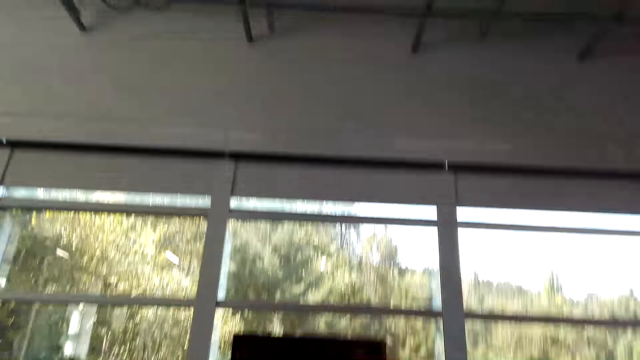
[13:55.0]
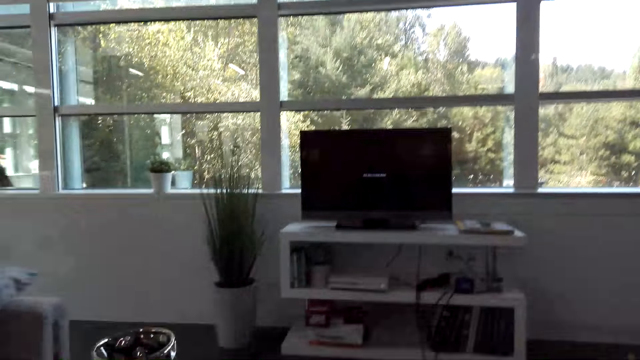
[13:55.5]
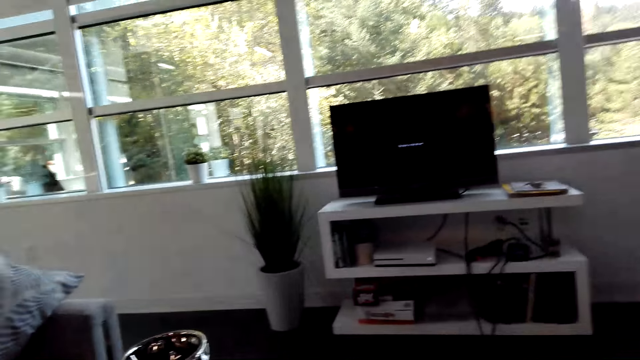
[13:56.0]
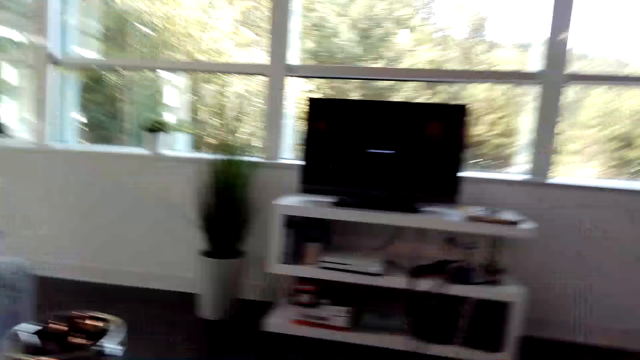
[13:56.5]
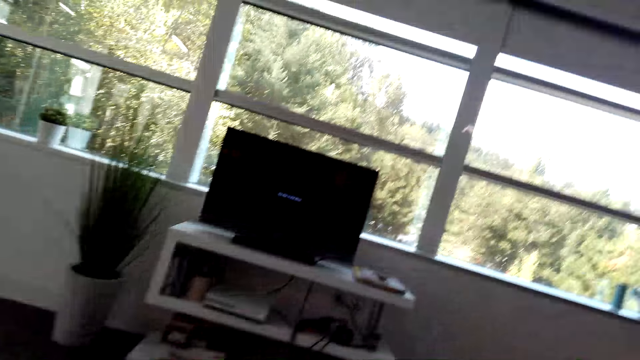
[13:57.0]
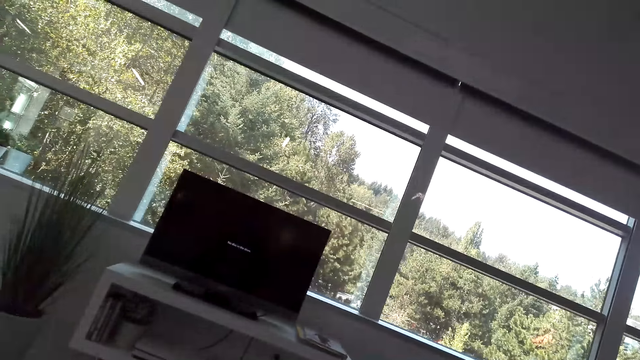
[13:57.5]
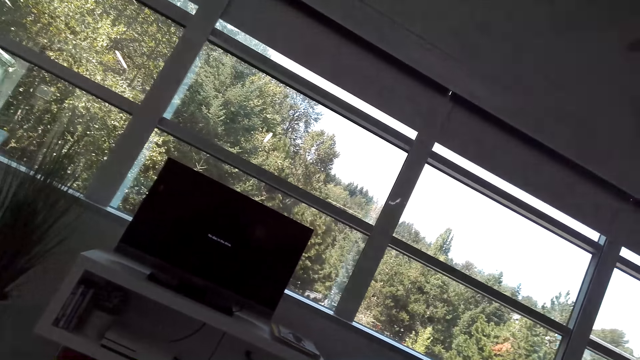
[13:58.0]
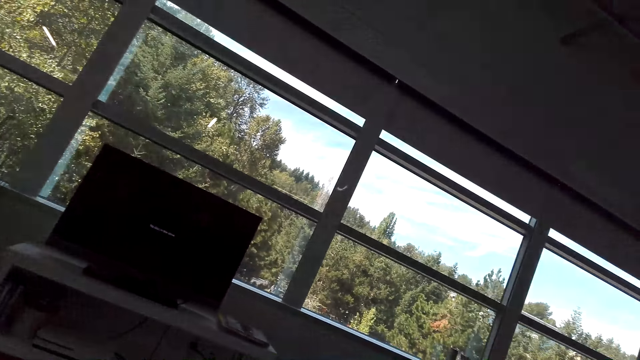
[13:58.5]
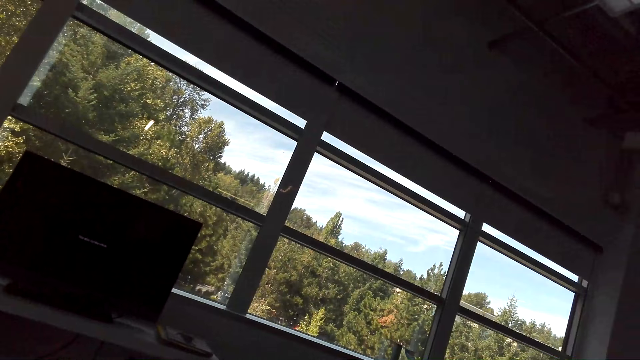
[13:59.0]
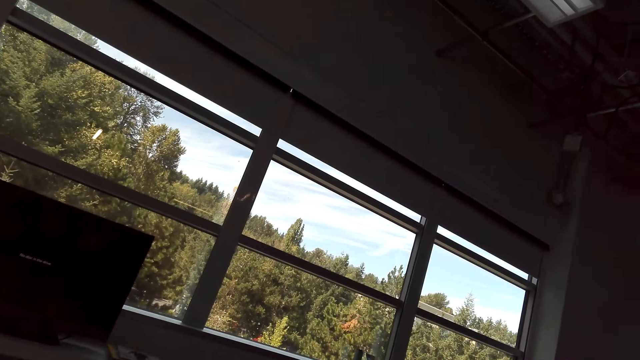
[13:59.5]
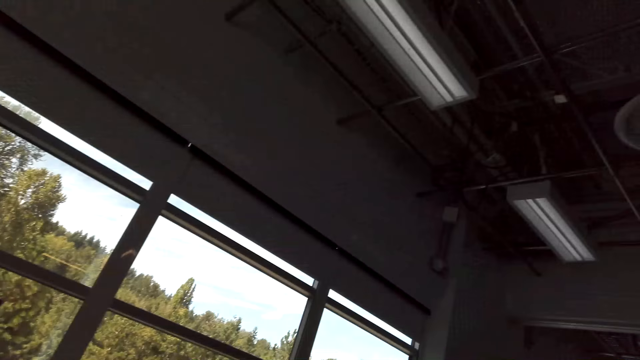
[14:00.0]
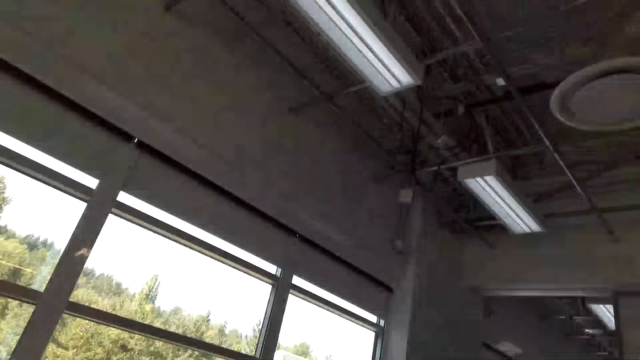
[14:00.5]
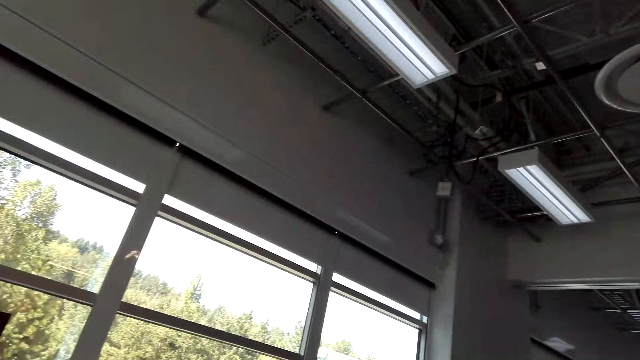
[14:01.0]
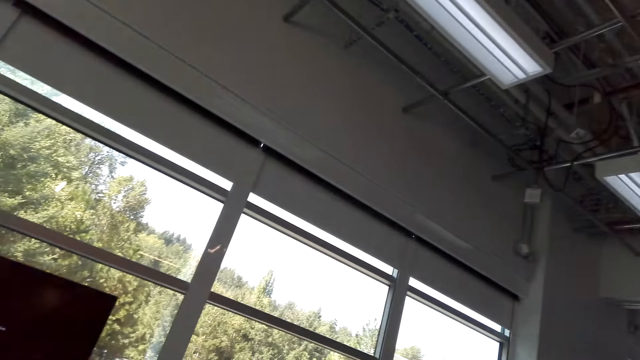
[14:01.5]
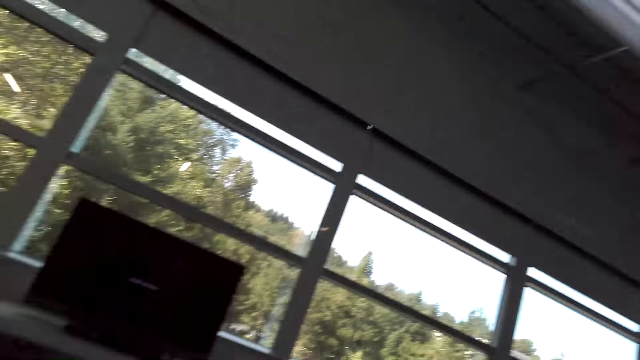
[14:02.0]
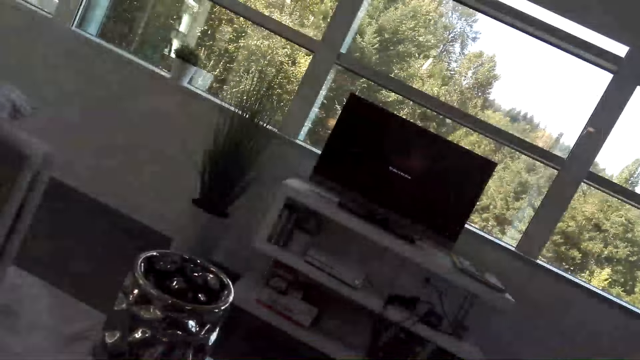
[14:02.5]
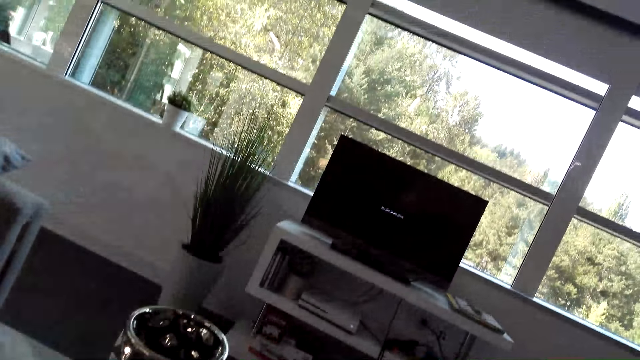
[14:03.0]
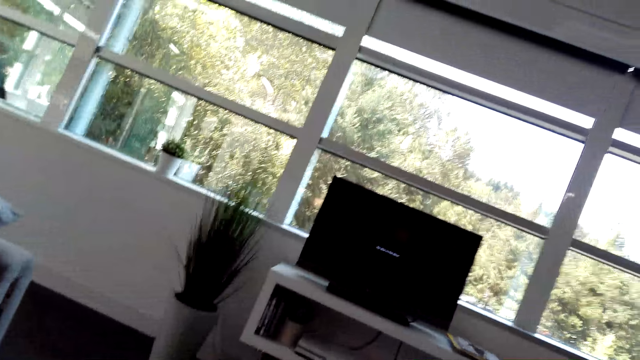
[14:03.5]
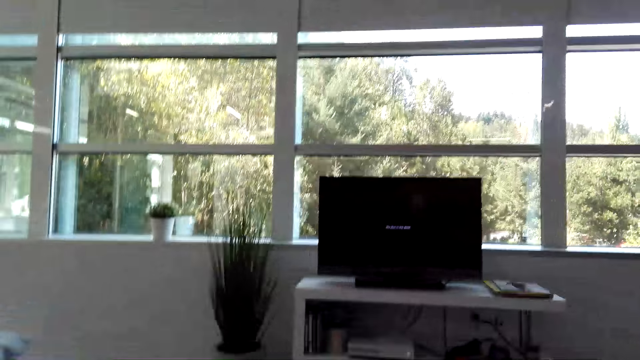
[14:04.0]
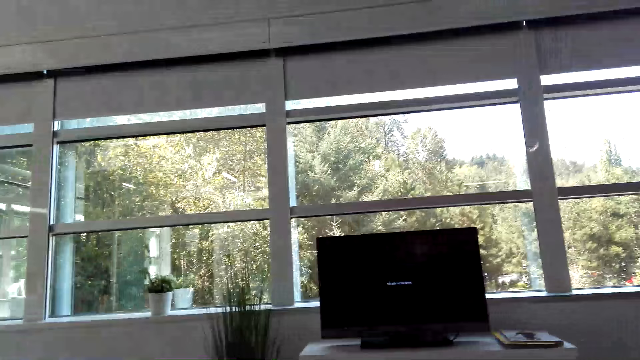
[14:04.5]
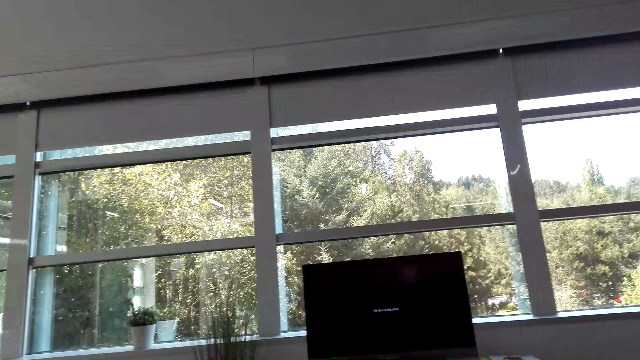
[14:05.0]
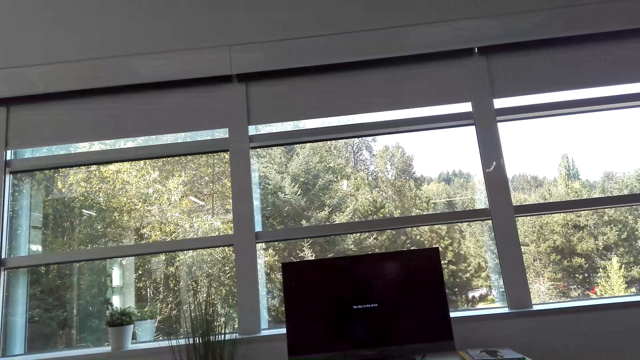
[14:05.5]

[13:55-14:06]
The camera wearer looks at the computer. They look around. They turn around the office. They look at the computer.

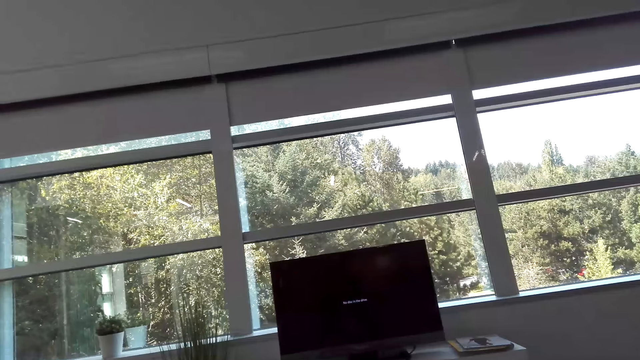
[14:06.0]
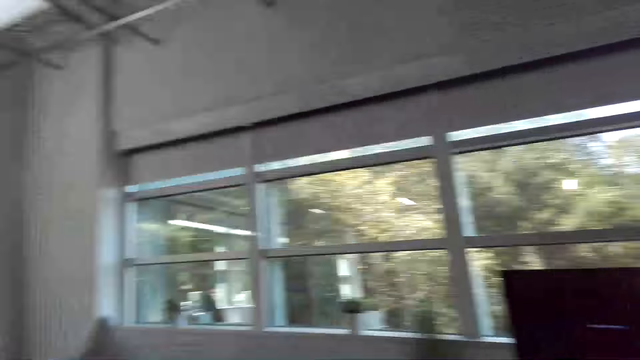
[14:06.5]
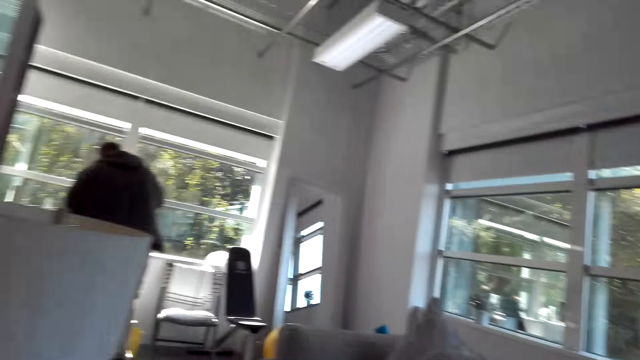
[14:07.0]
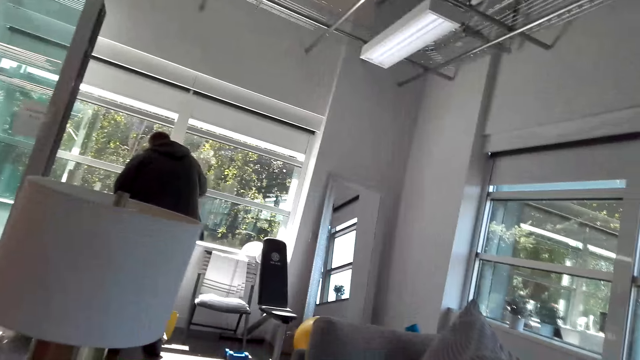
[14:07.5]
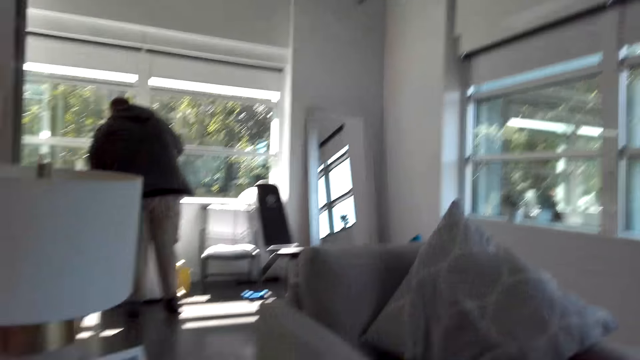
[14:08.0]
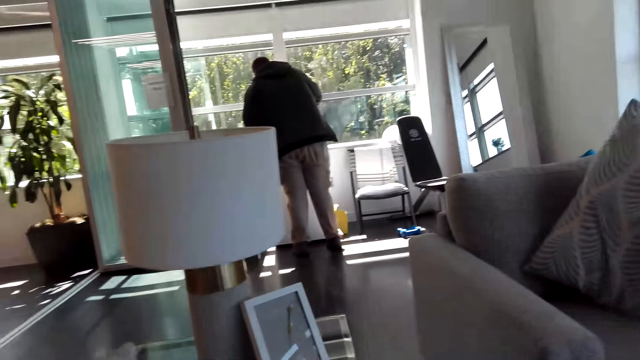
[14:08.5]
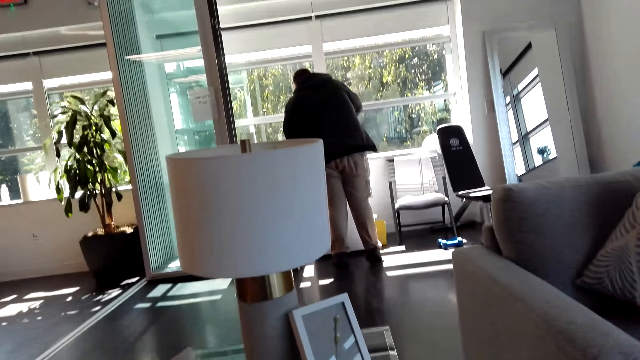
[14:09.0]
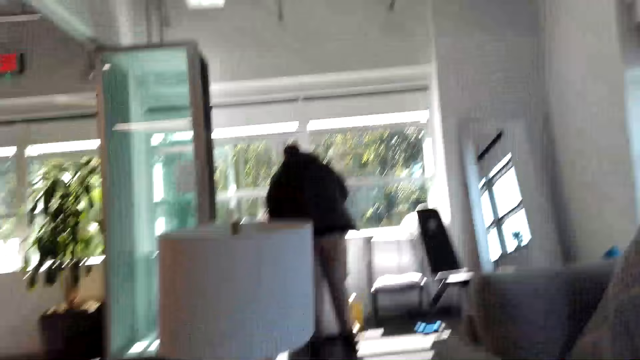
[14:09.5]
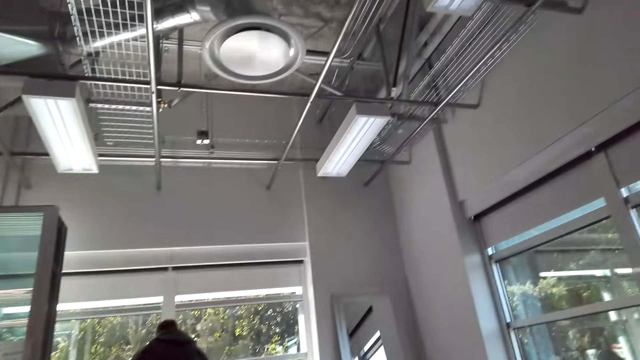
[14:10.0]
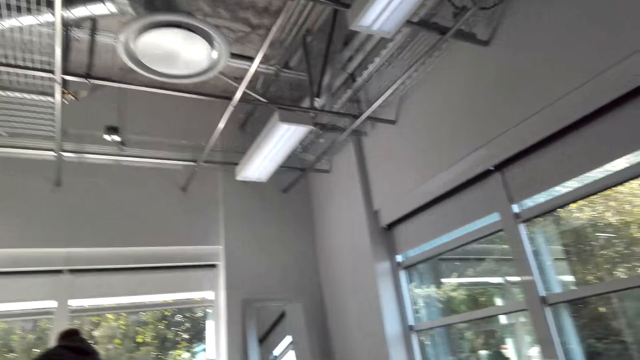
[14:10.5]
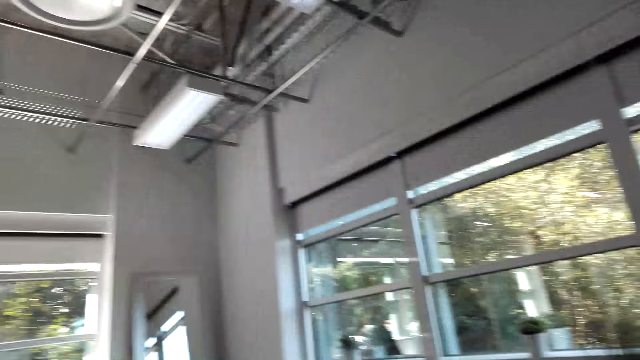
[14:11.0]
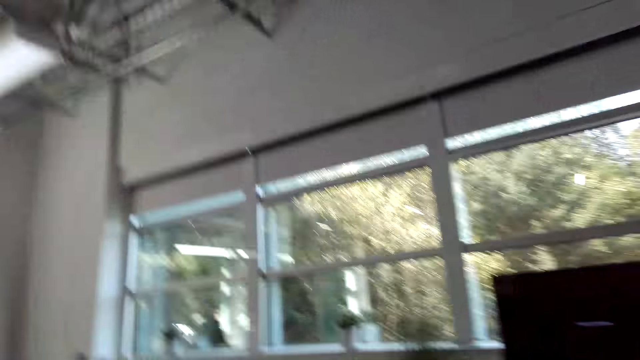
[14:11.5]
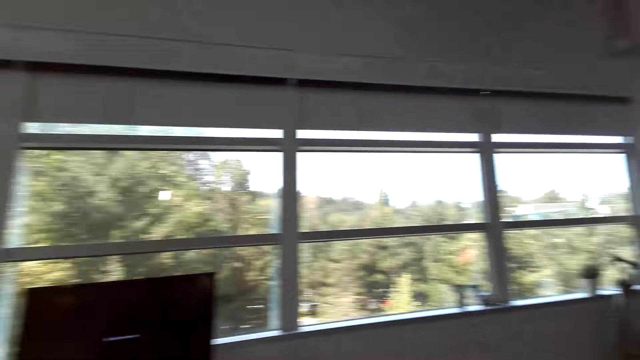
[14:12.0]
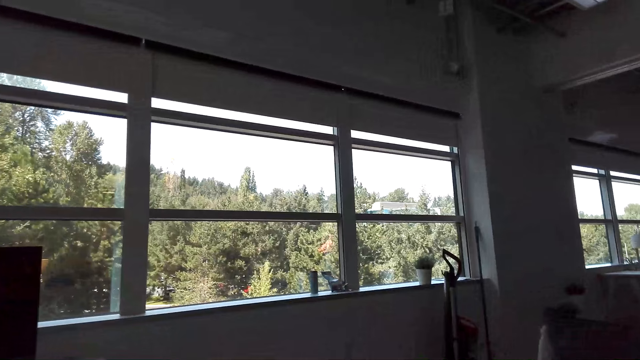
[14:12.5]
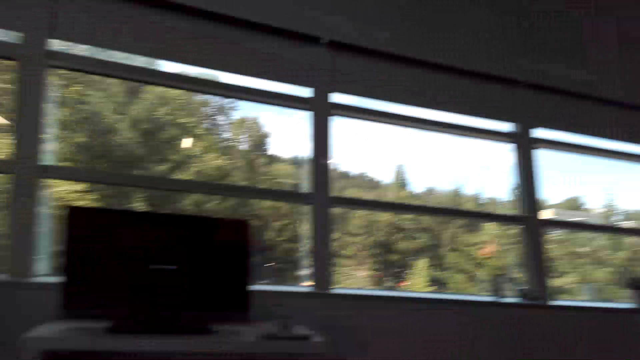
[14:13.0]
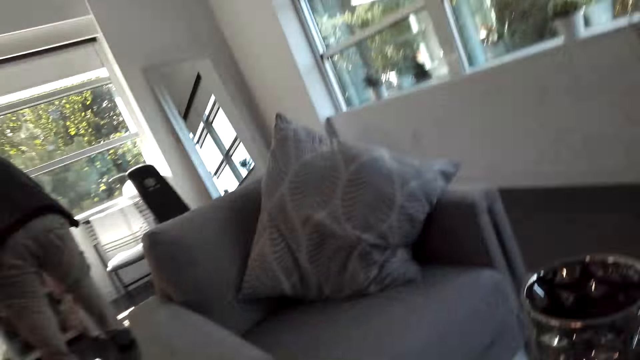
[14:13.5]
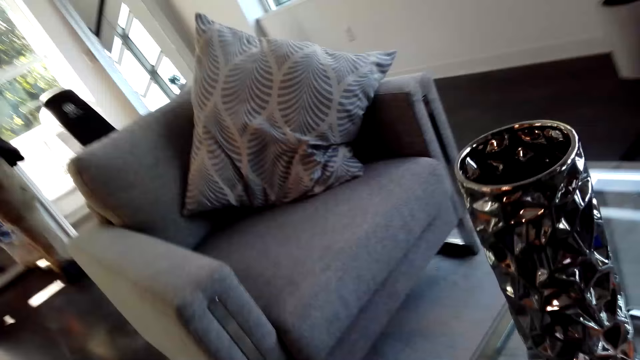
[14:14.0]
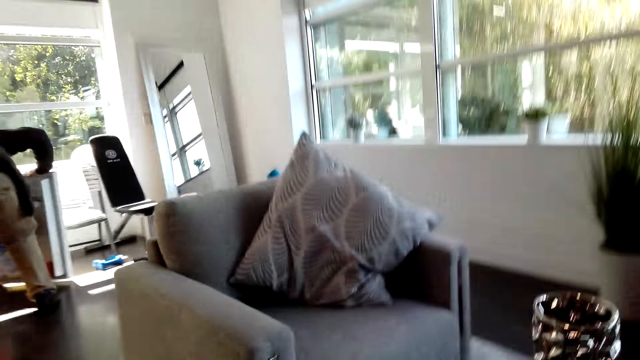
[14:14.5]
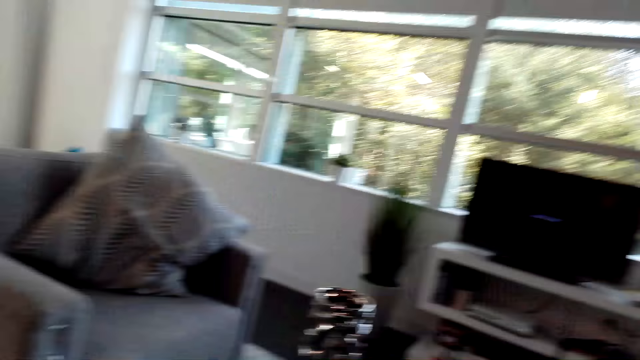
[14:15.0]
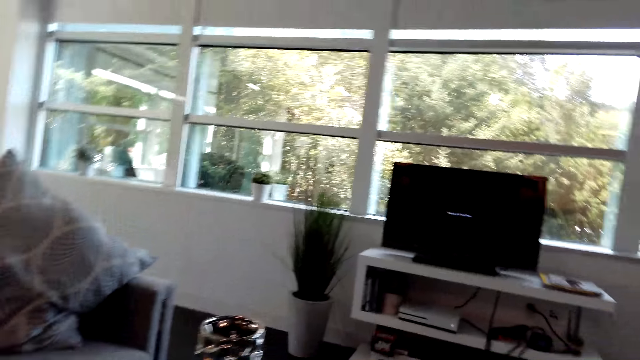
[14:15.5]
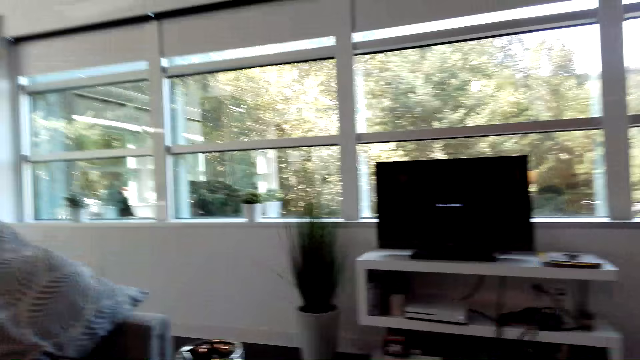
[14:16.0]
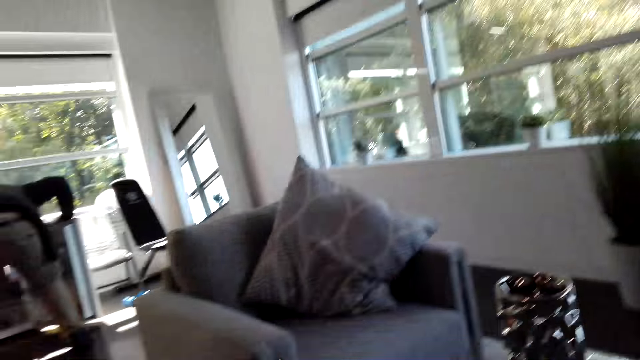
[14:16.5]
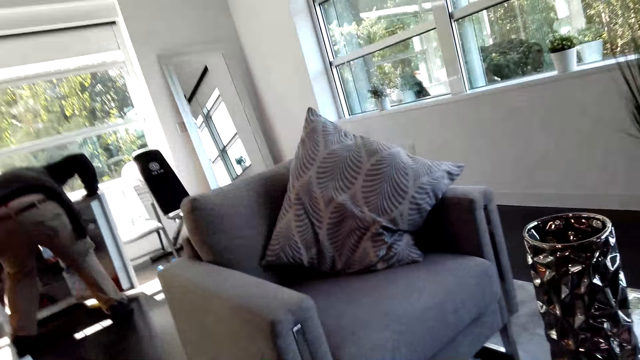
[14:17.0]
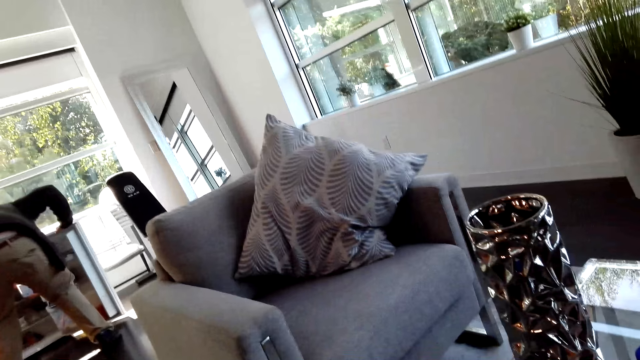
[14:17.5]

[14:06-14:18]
The camera wearer turns around the office. A person communicates with the camera wearer. The camera wearer turns around the office. They look around the office. They turn around the office. They look at the couch in the office.
